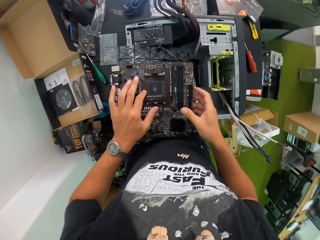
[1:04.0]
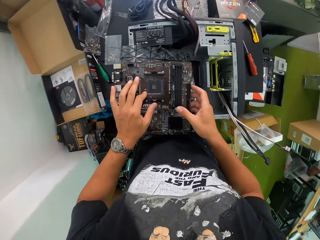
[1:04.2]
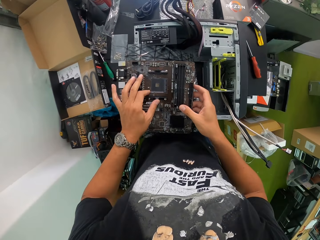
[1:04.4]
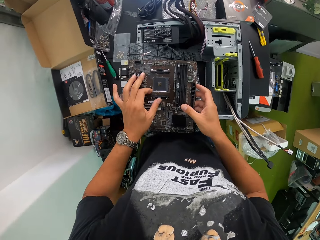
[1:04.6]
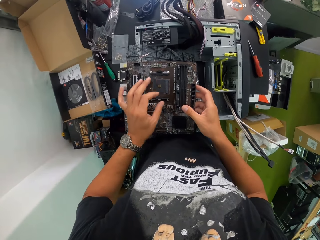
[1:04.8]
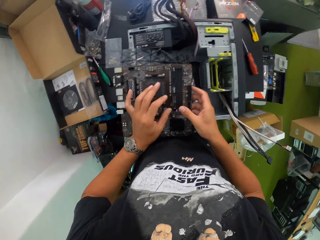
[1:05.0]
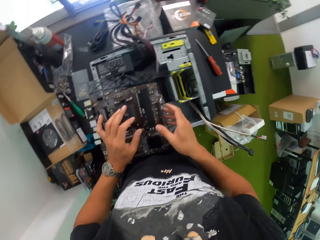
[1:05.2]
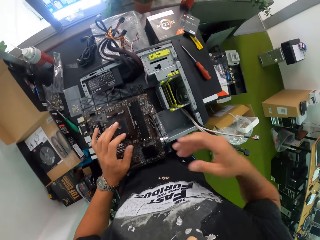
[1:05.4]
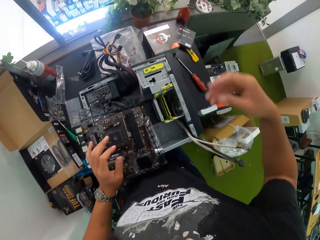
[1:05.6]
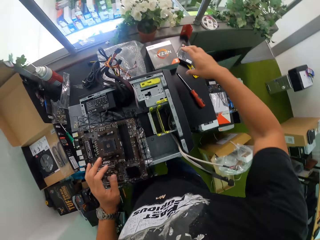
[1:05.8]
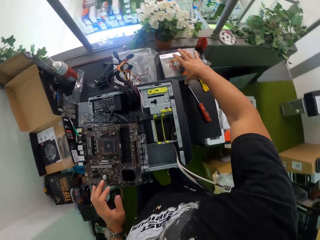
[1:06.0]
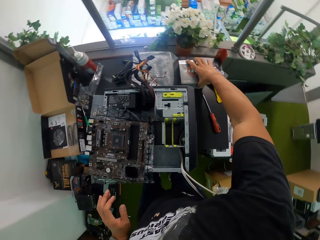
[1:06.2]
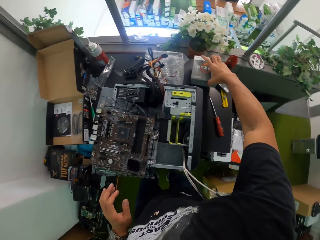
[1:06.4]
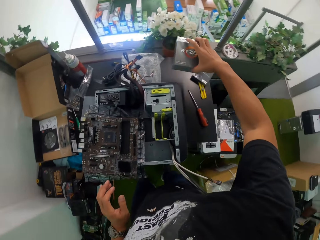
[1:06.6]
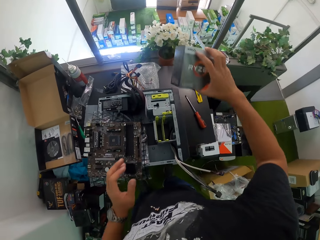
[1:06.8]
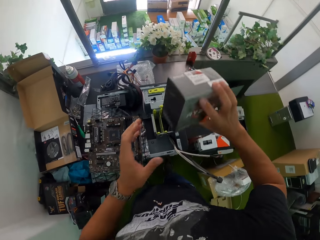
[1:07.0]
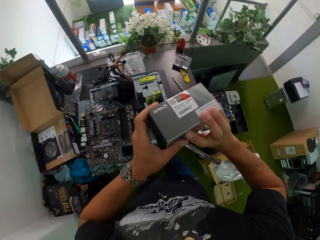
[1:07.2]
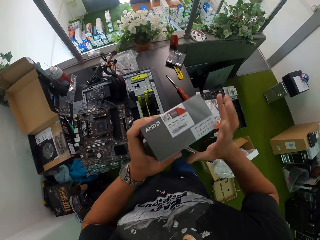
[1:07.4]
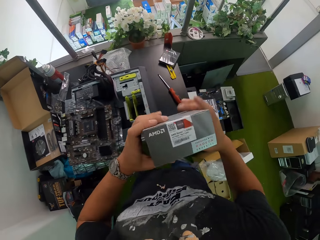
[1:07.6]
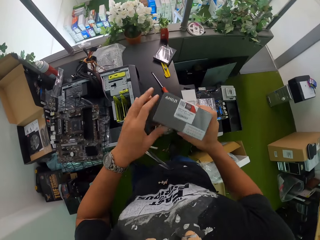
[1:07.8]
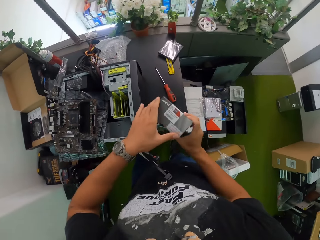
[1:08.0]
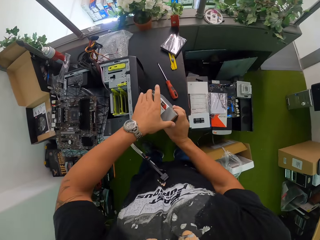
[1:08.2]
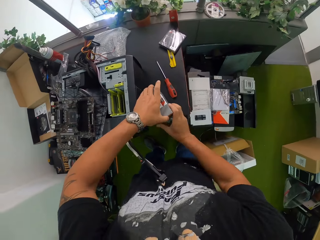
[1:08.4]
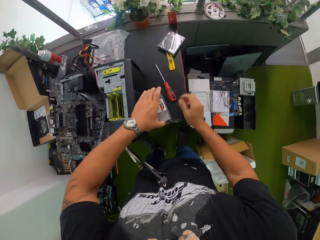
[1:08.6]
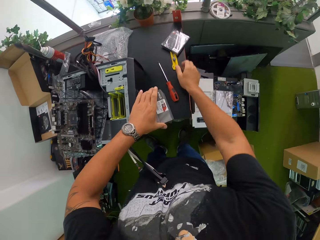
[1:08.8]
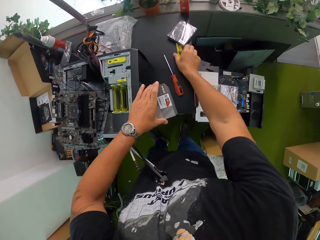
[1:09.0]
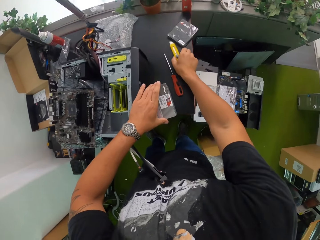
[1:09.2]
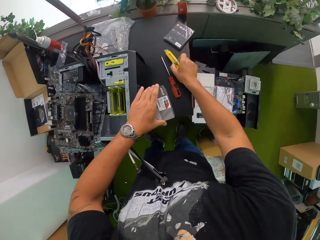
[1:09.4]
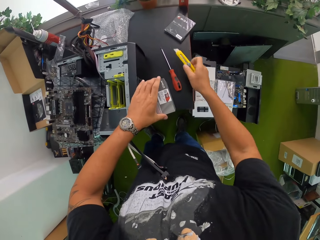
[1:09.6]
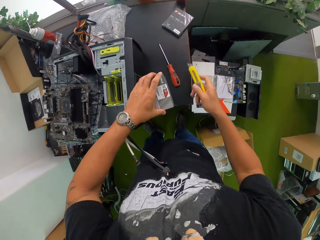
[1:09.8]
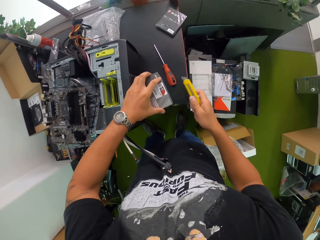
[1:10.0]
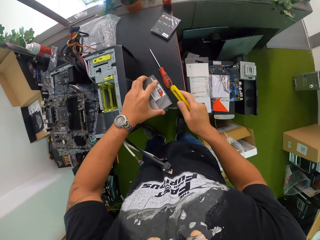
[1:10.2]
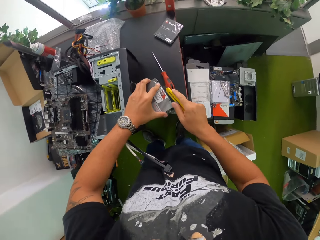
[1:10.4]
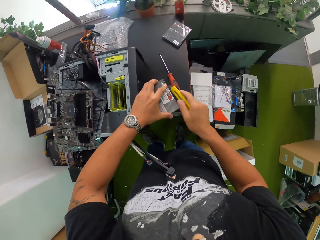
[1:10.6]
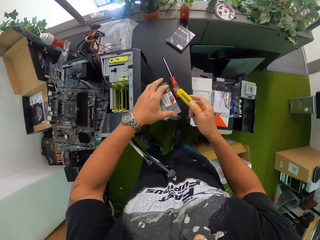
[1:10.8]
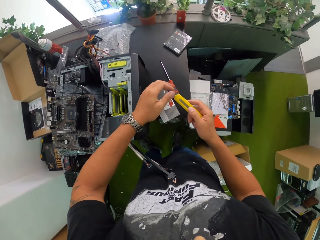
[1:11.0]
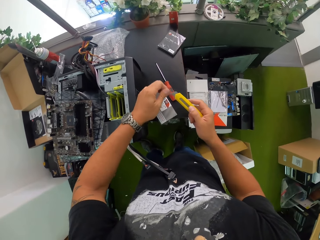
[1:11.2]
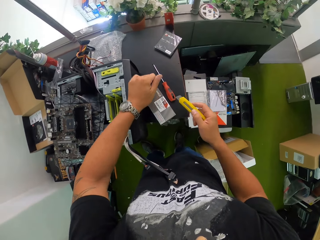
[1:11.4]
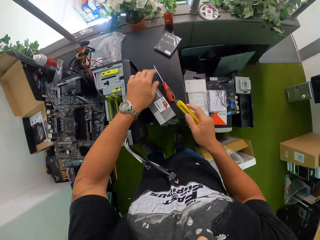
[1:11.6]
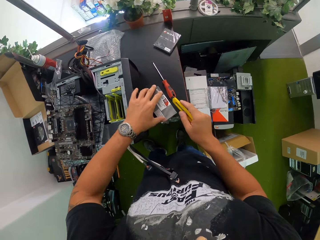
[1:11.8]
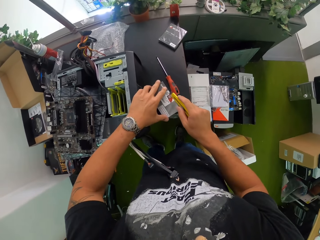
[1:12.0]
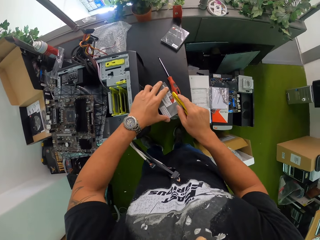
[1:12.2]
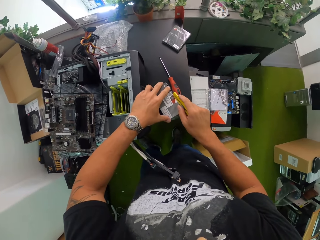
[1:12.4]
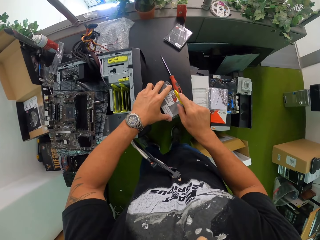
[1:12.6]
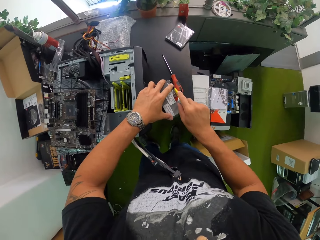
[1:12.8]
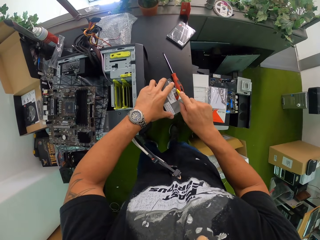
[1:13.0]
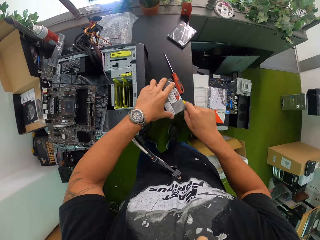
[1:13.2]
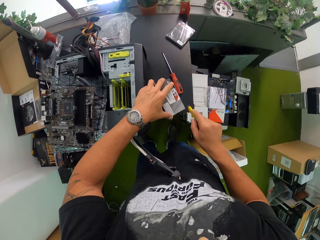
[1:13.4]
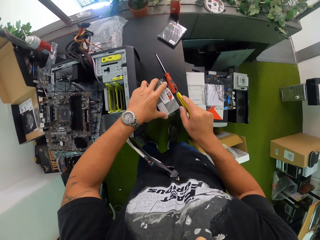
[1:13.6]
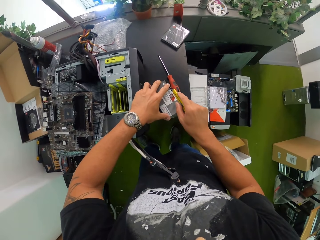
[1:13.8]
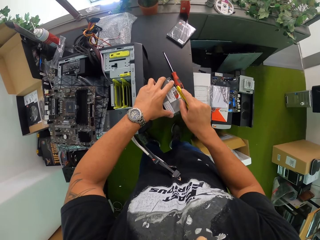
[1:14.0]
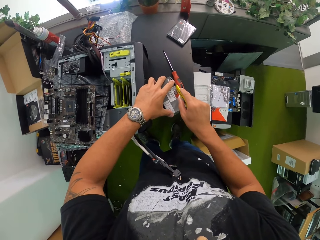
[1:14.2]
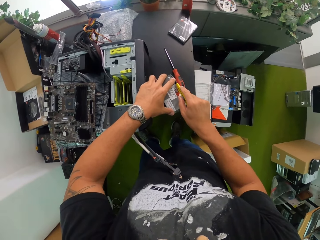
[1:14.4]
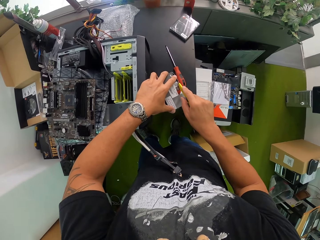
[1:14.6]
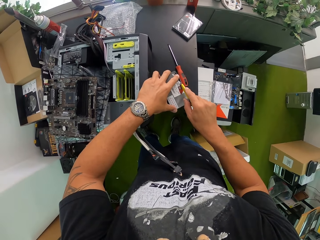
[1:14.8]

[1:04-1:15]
The camera wearer touches the motherboard with his left hand. He picks up the pack from the table with his right hand. He moves the pack to his left hand. He places the pack on the table with both hands. He picks up a blade from the table with his right hand. He wipes the blade with his left hand. He tears the nylon of the pack with the blade in his right hand.

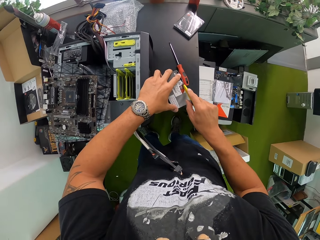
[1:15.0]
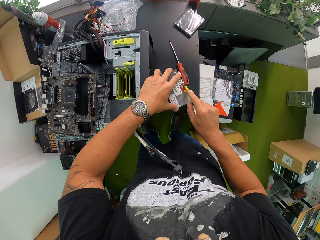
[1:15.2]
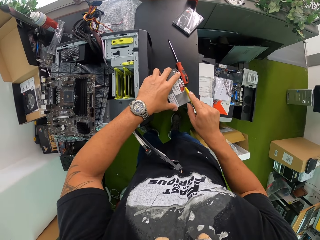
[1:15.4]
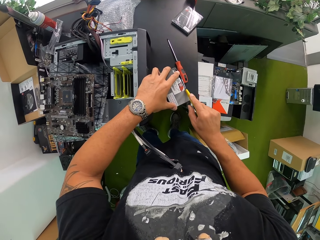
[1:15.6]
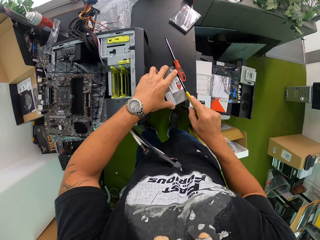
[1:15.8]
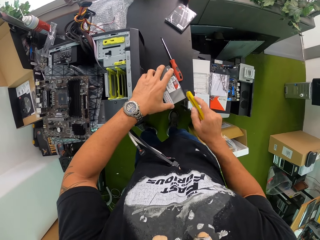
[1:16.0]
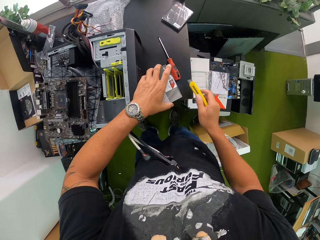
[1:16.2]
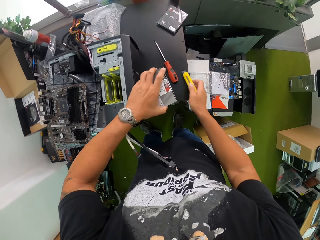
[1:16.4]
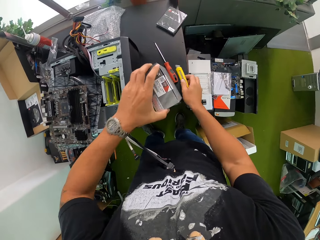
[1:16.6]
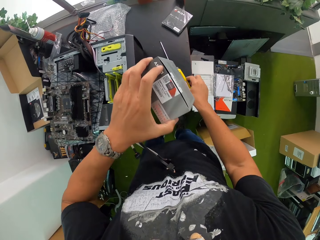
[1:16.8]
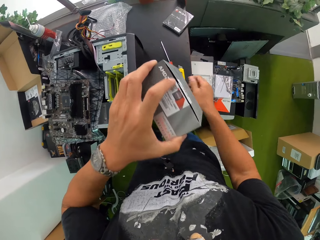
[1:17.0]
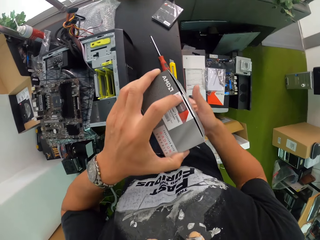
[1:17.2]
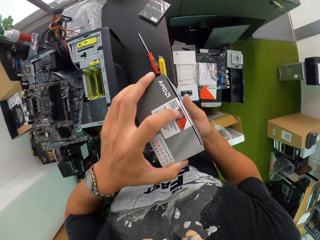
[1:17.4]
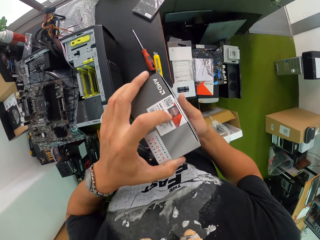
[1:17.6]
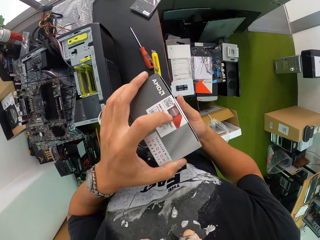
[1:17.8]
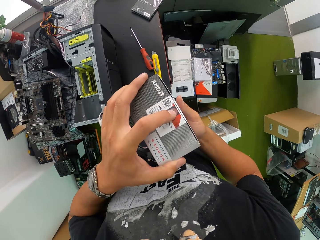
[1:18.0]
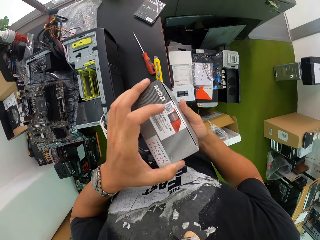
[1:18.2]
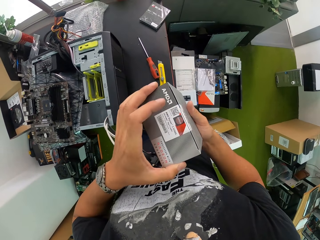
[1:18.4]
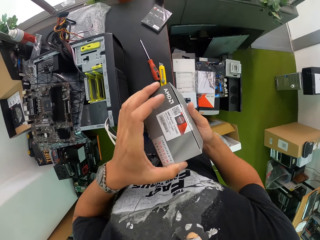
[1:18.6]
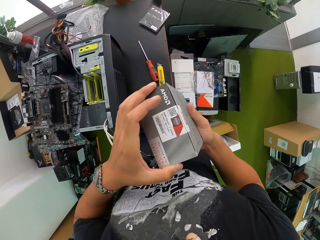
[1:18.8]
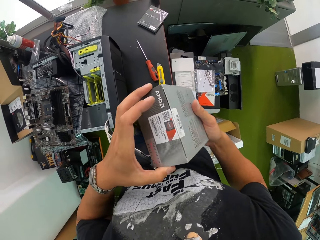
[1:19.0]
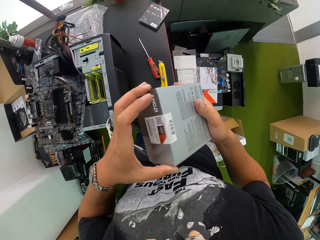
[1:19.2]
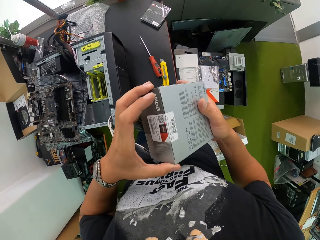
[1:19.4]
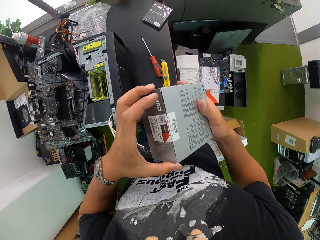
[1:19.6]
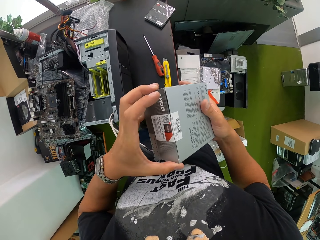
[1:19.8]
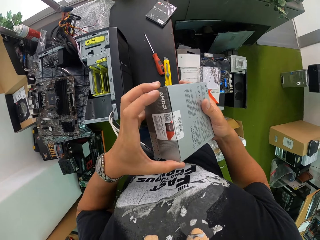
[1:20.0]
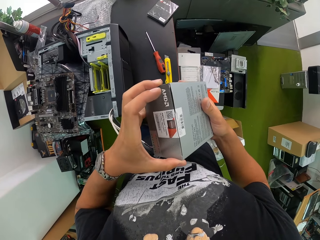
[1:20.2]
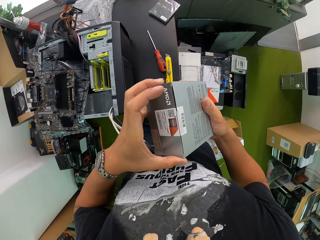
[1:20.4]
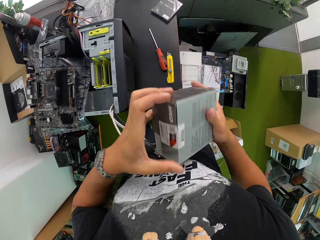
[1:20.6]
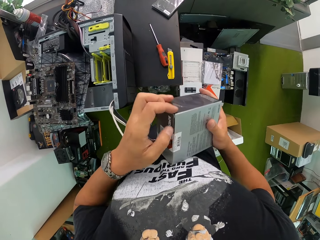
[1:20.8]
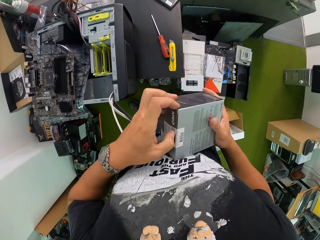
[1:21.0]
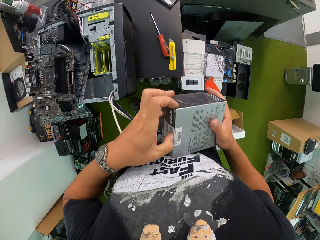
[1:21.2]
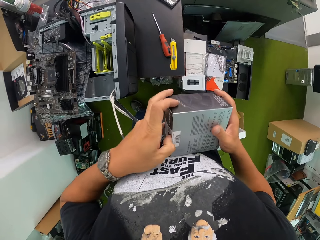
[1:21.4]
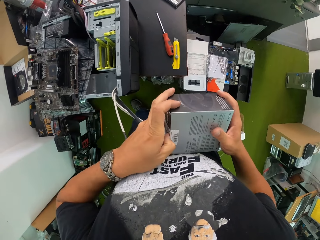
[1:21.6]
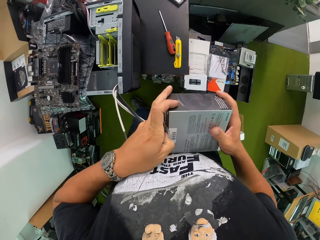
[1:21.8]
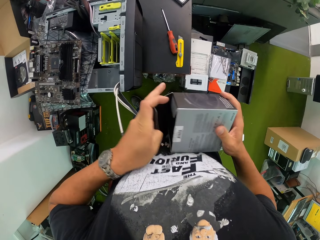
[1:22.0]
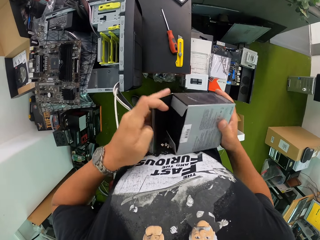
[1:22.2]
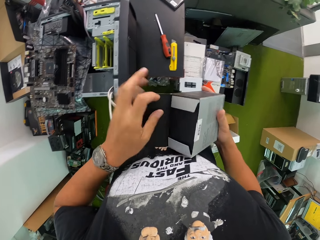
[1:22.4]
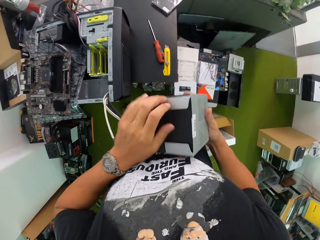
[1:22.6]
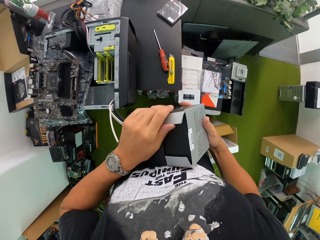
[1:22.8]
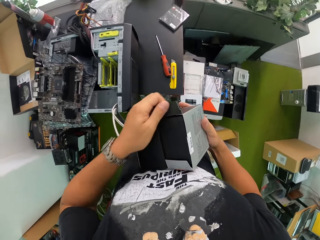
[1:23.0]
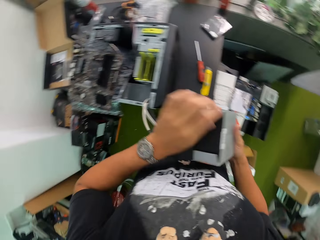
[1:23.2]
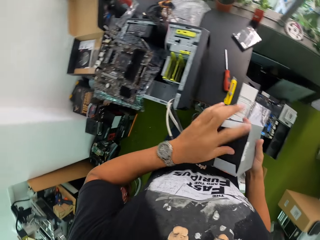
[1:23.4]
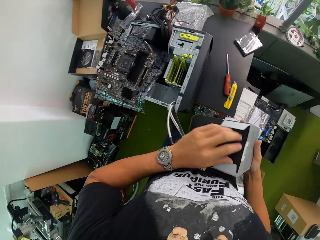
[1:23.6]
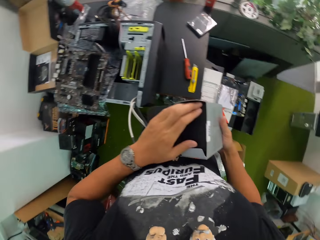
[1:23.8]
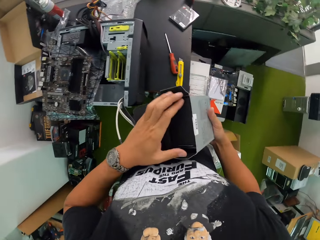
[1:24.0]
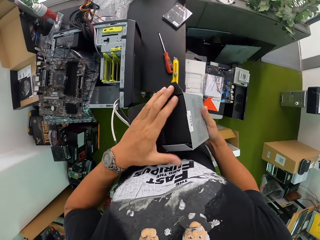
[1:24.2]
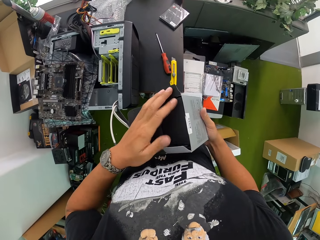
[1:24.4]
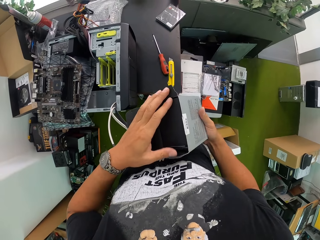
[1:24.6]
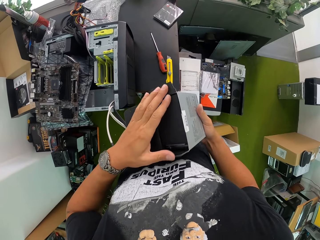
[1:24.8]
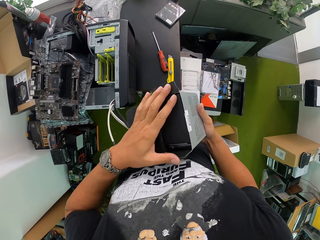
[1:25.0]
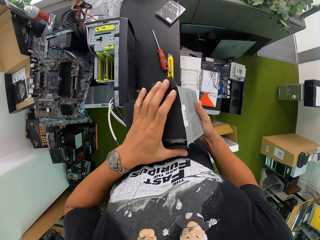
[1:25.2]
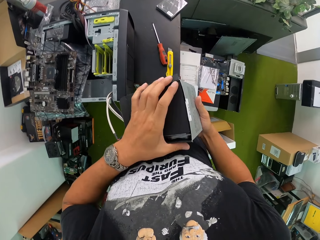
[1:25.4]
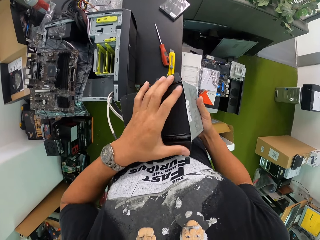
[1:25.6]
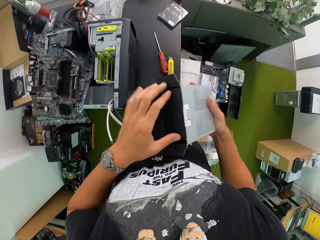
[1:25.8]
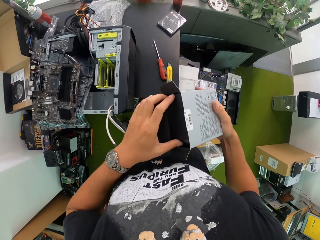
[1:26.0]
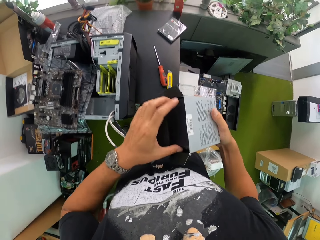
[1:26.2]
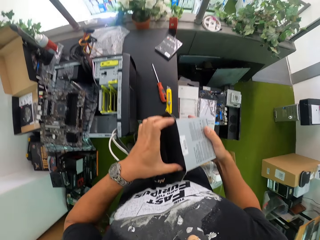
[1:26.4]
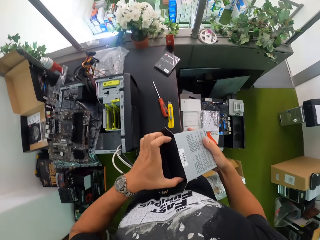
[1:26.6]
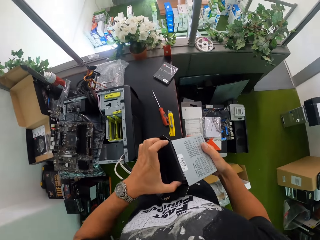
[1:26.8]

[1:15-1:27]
The camera wearer drops the blade on the table with his right hand. He picks up the pack from the table with his left hand. He holds the pack with both hands. He opens the pack with his left hand. He removes a black carton box from the white carton box with his left hand.
